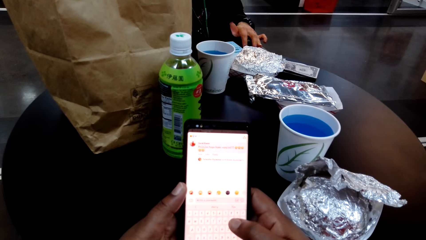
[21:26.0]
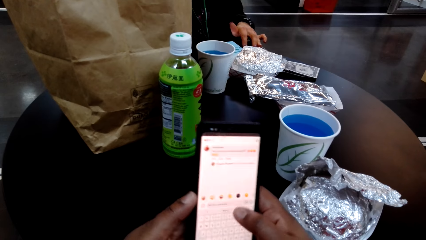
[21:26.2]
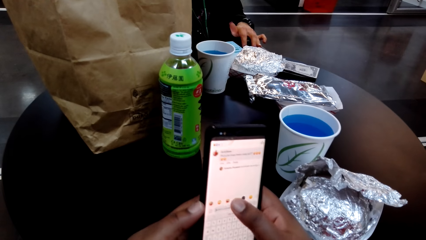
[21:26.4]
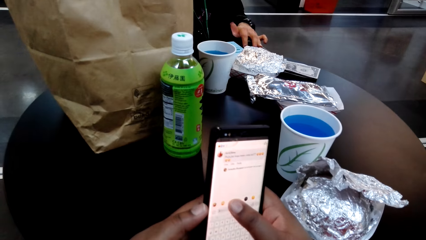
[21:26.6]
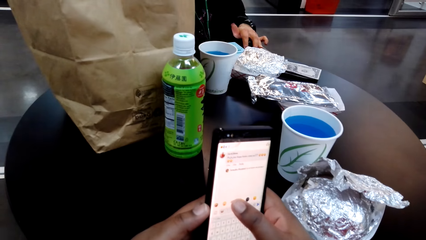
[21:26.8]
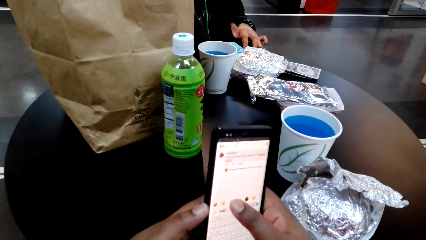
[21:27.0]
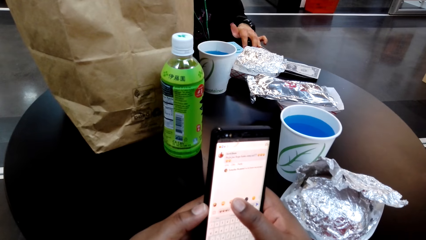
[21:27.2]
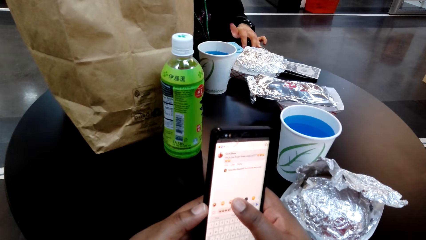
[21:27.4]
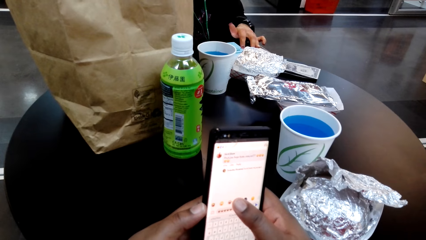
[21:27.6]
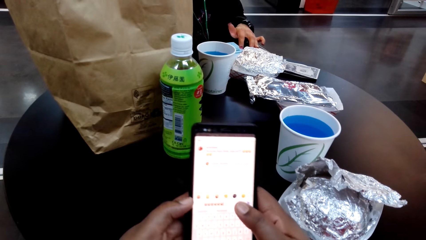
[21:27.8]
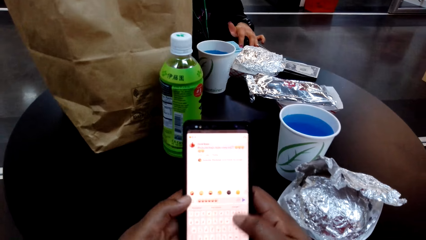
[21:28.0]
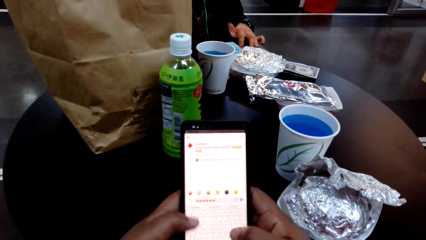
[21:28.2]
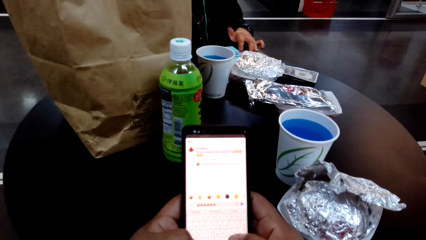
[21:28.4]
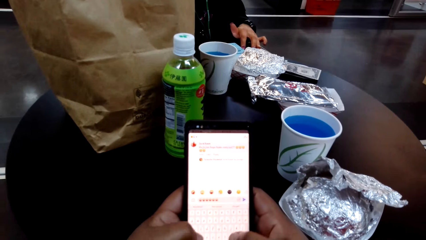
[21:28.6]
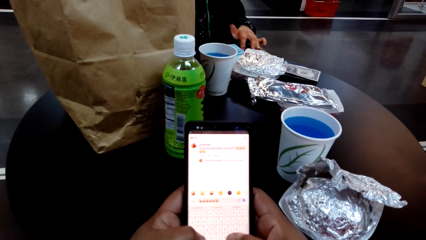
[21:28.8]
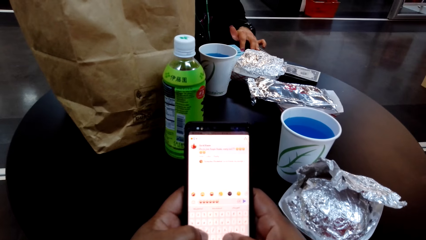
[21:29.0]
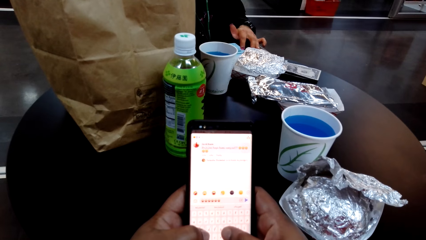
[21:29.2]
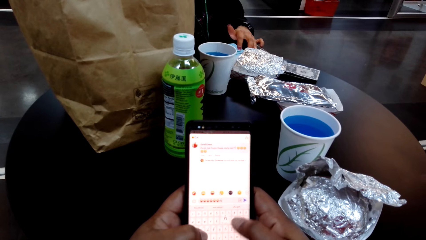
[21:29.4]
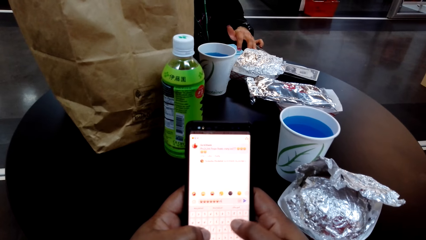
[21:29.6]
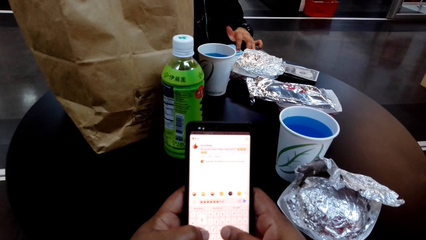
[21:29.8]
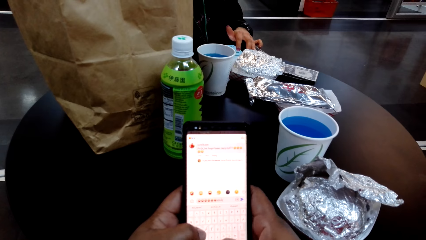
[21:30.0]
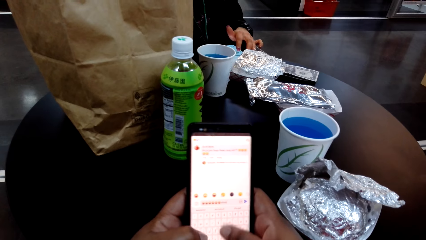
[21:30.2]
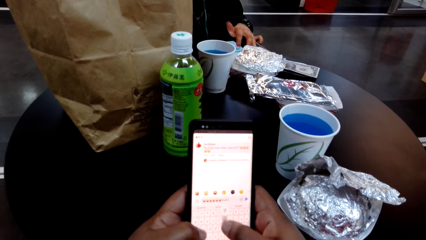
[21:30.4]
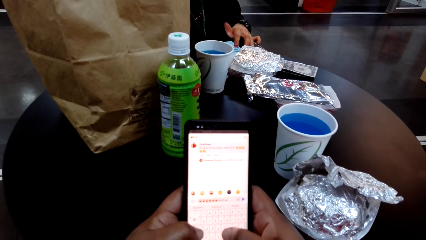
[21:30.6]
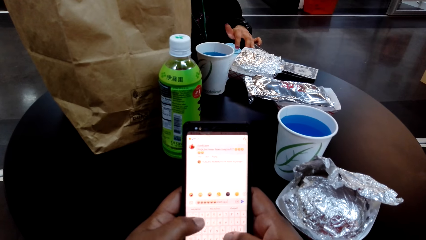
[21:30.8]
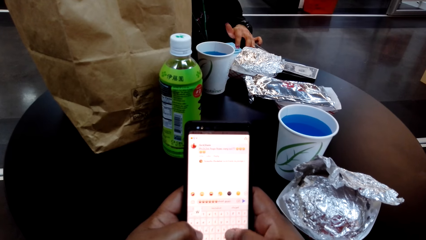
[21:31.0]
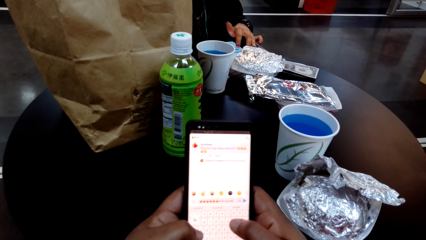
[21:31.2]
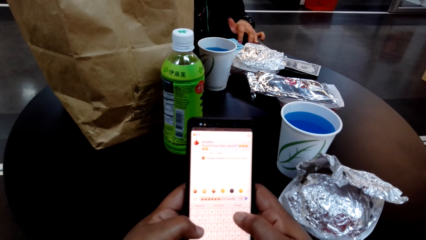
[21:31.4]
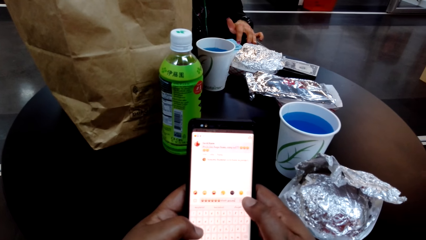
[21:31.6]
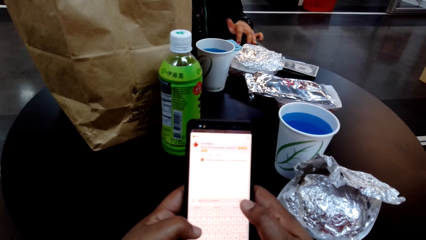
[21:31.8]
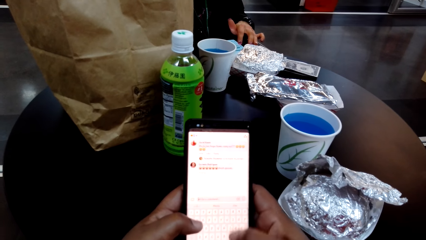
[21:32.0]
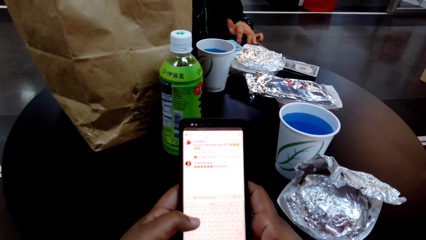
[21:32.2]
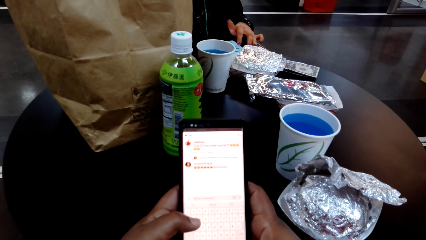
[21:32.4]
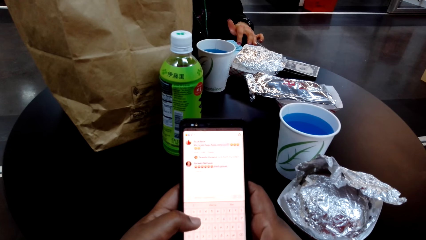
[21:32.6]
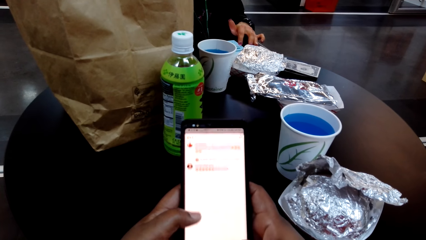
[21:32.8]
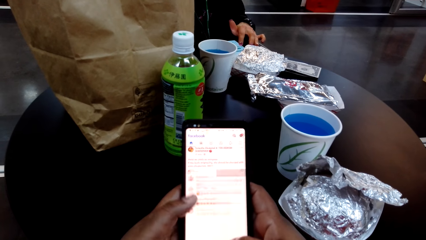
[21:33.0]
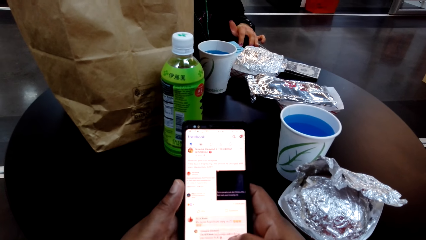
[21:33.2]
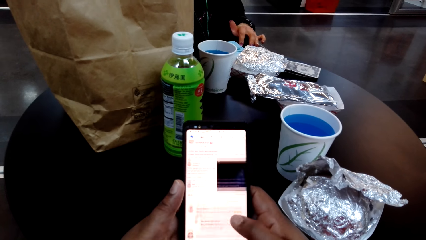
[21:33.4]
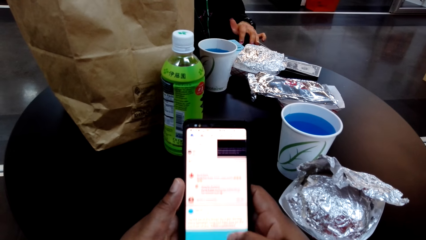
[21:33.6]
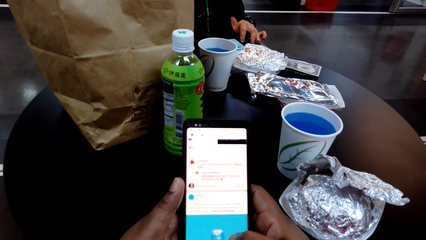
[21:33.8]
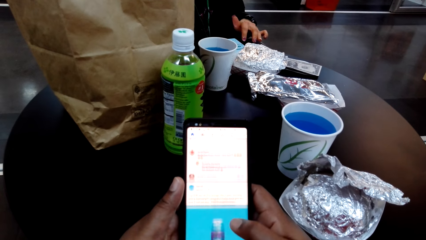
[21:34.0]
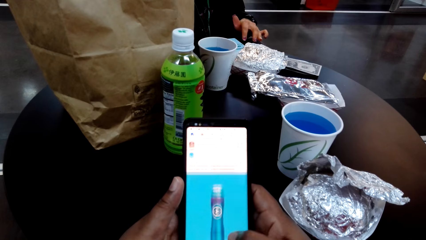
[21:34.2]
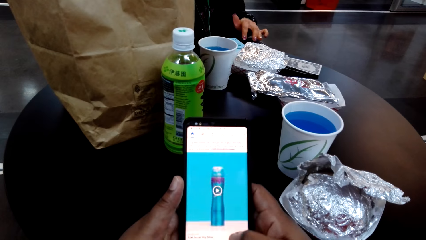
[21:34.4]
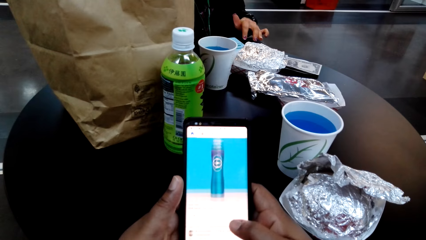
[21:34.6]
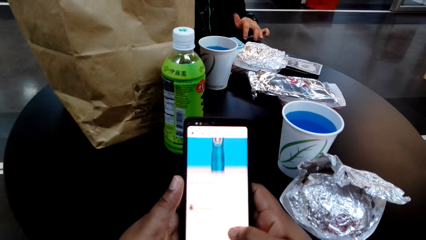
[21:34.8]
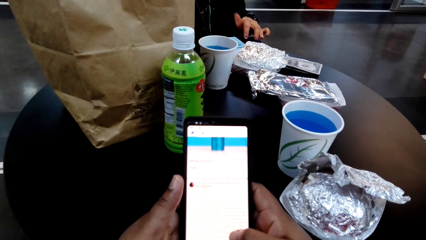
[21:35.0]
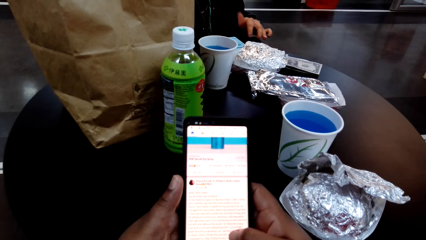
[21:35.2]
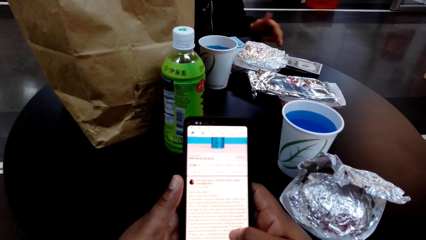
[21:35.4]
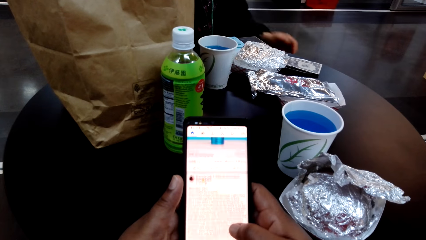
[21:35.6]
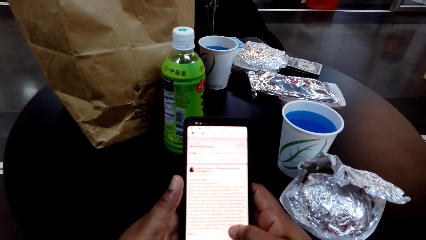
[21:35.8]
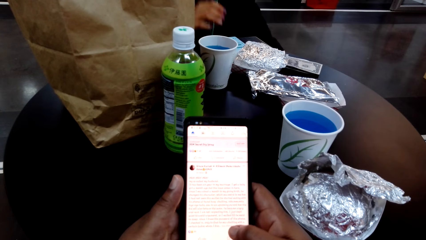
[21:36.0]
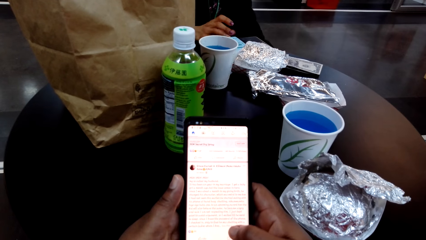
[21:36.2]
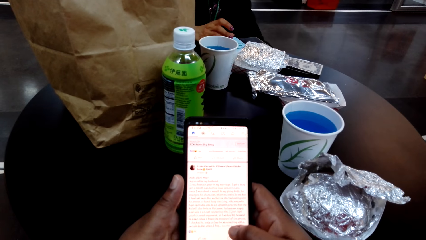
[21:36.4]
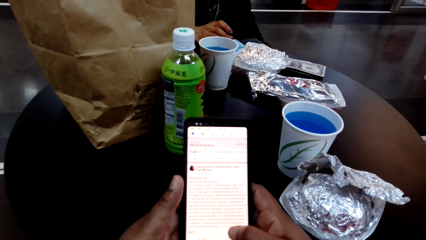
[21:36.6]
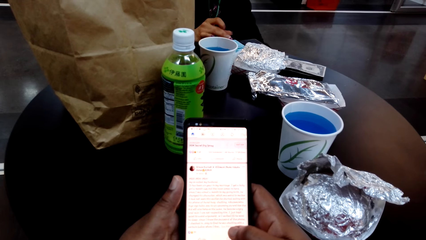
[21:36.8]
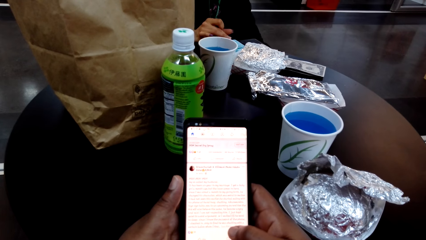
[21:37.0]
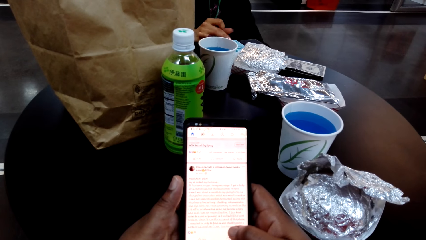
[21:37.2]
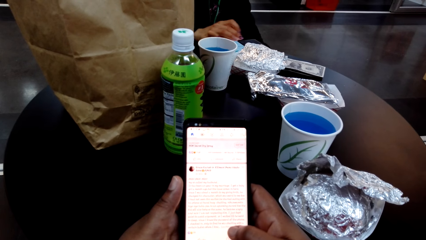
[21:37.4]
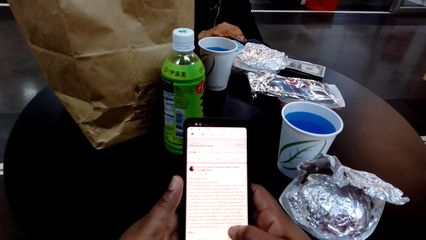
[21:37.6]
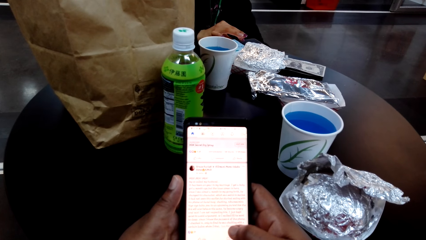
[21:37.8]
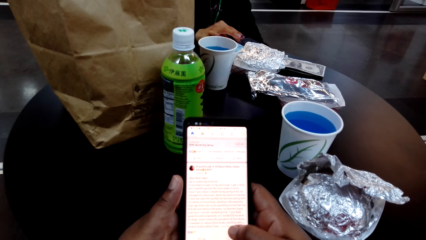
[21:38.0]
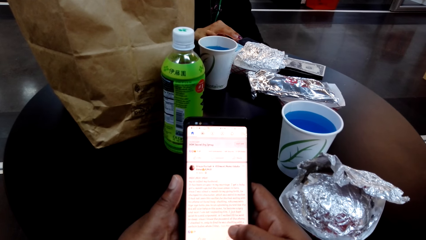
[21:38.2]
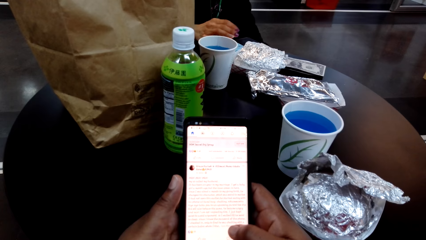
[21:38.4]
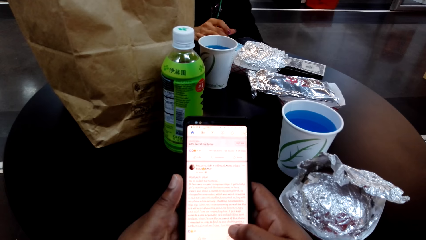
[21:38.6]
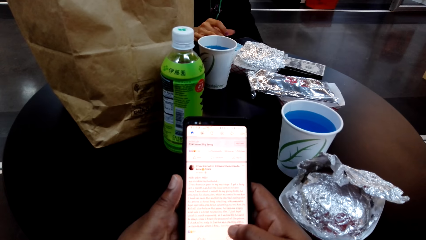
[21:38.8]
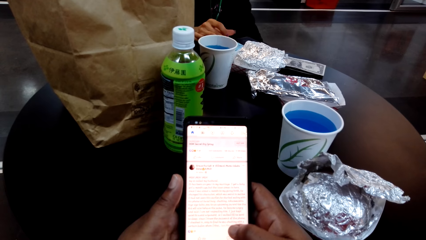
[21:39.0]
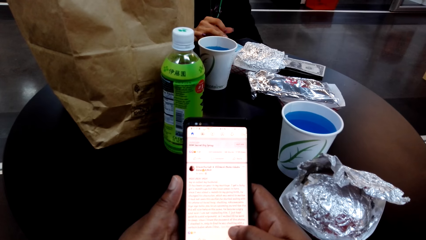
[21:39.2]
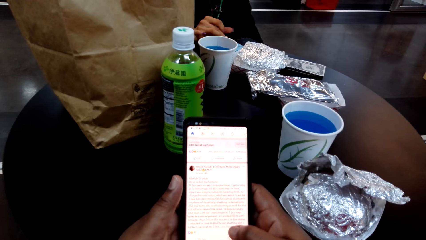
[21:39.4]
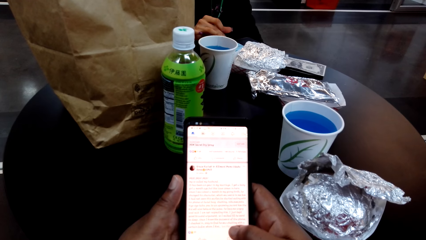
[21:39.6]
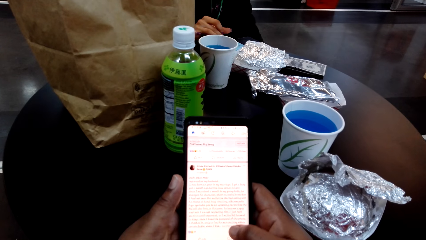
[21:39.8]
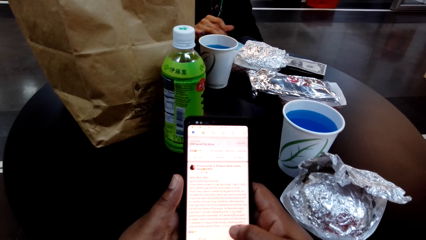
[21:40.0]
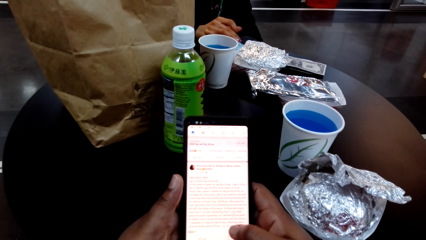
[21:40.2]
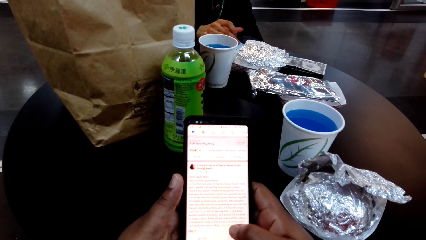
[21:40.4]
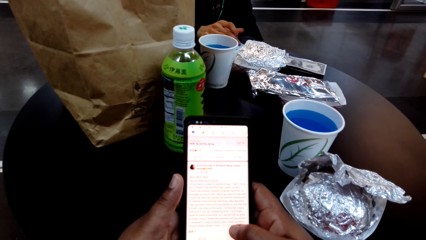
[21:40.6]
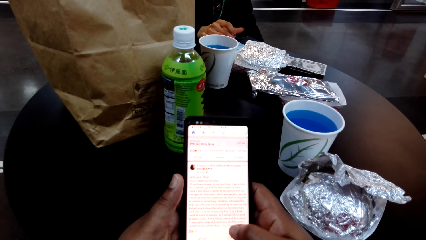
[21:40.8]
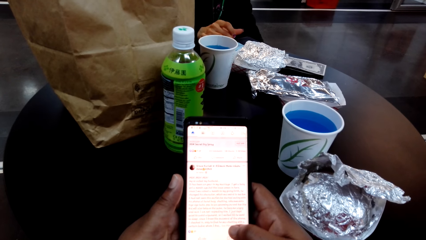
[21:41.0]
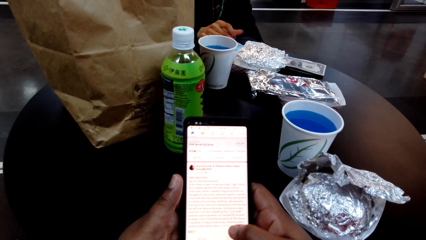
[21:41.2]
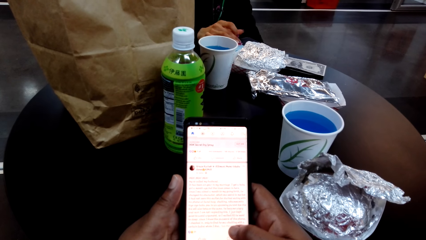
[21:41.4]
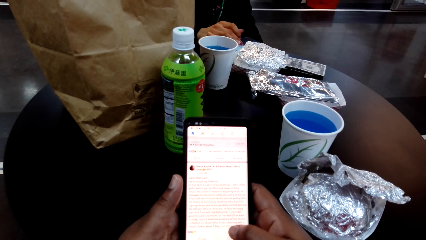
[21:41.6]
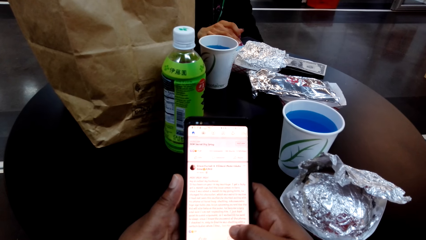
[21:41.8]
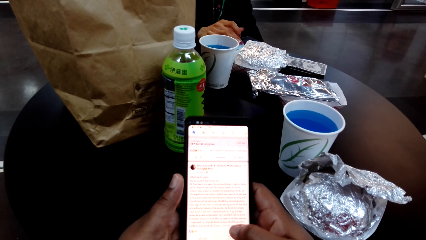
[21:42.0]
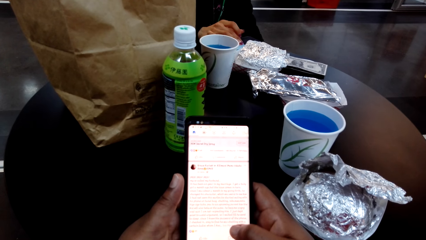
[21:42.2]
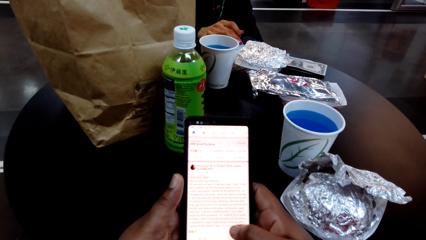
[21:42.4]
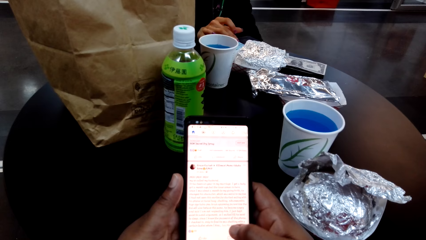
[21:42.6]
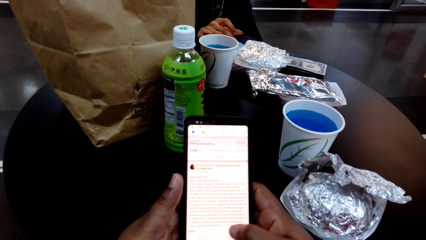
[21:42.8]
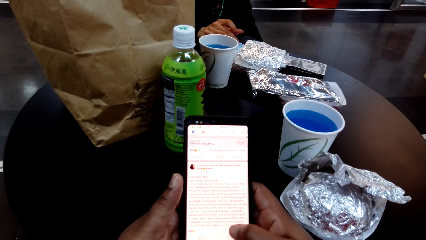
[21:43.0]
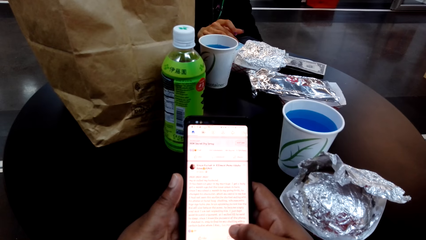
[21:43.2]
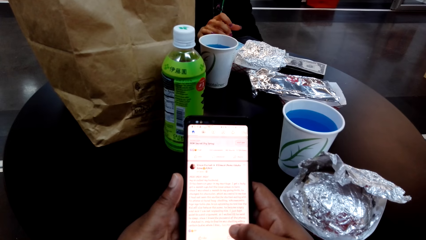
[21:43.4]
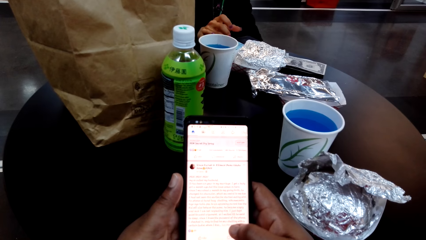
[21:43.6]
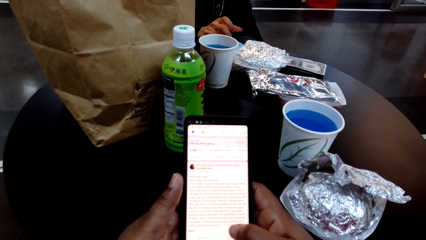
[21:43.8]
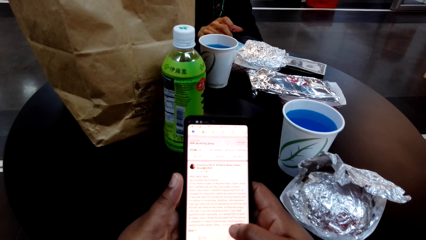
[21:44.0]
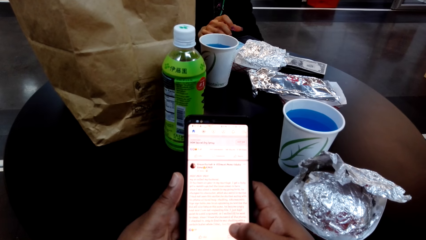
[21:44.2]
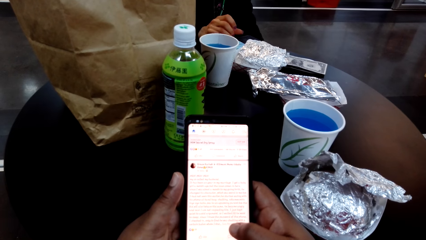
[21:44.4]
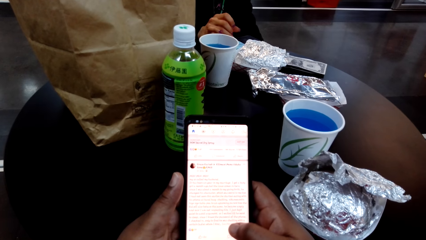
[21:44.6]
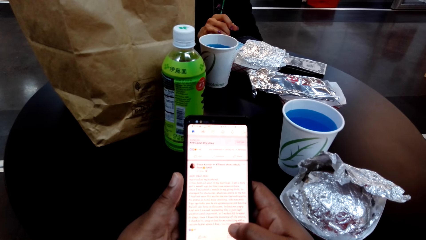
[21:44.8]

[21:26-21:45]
The camera wearer types on her cellphone. They scroll on her cellphone and stare on her cellphone.
